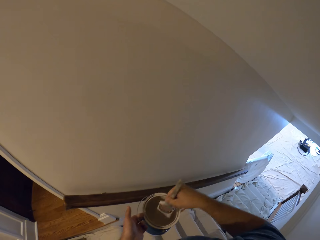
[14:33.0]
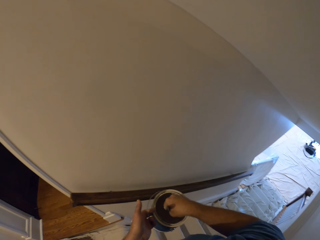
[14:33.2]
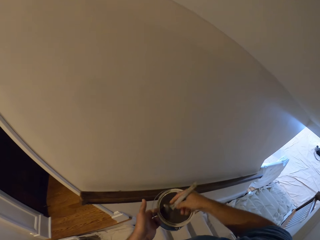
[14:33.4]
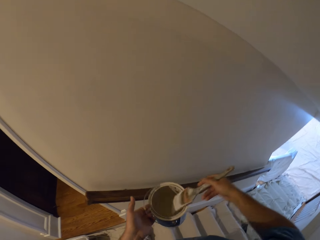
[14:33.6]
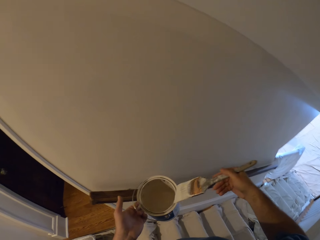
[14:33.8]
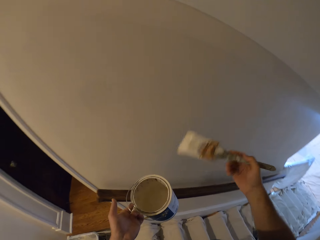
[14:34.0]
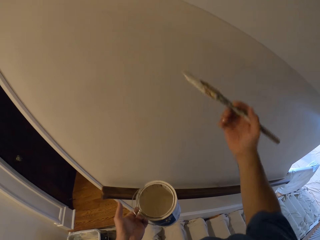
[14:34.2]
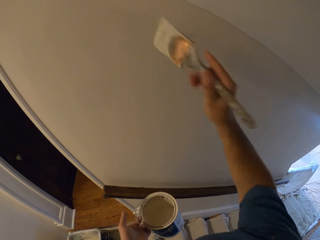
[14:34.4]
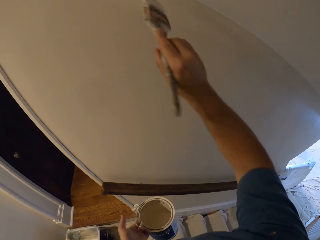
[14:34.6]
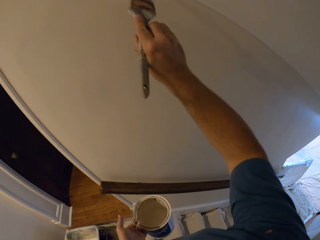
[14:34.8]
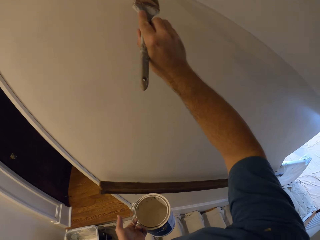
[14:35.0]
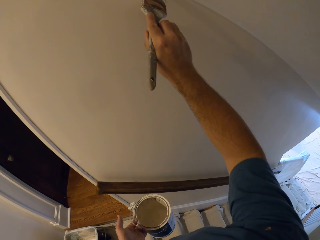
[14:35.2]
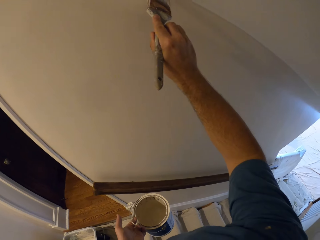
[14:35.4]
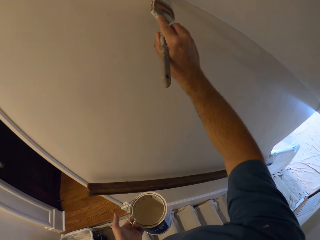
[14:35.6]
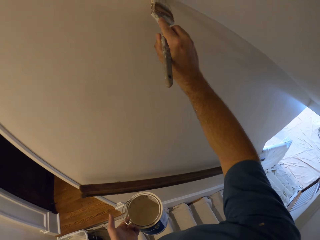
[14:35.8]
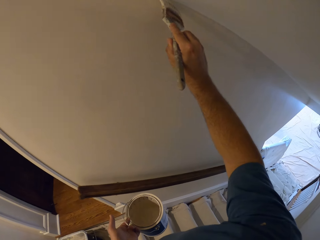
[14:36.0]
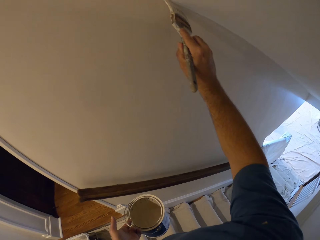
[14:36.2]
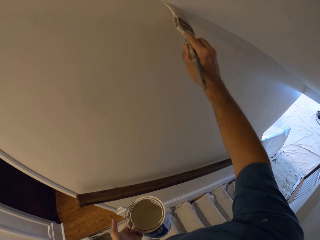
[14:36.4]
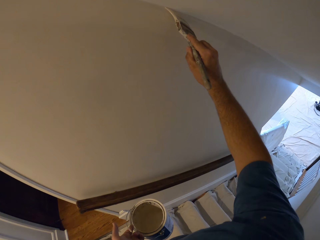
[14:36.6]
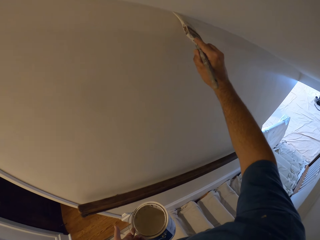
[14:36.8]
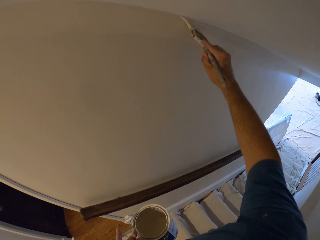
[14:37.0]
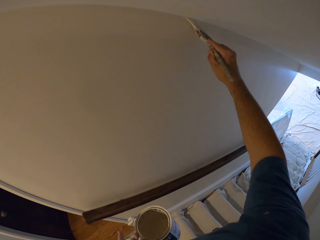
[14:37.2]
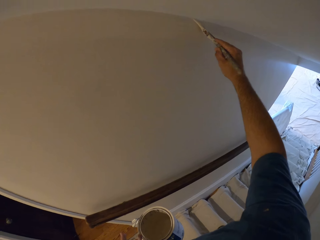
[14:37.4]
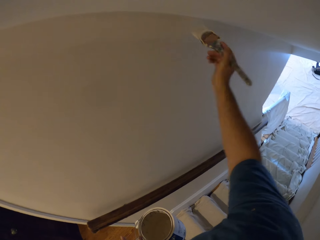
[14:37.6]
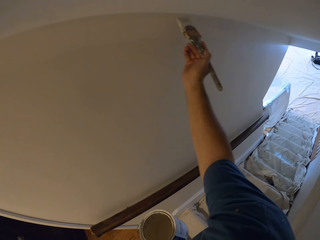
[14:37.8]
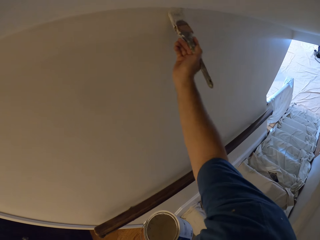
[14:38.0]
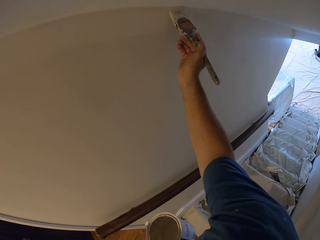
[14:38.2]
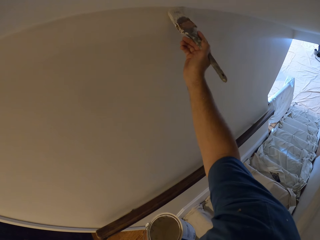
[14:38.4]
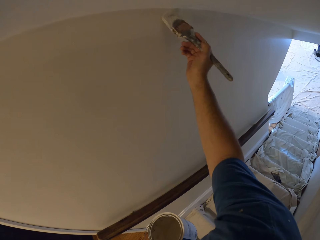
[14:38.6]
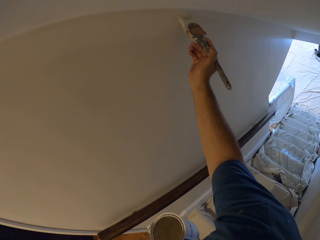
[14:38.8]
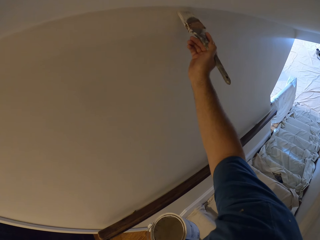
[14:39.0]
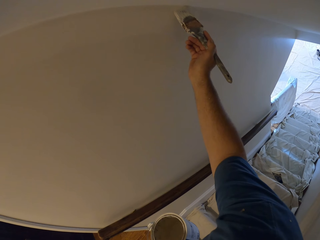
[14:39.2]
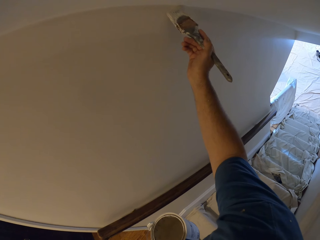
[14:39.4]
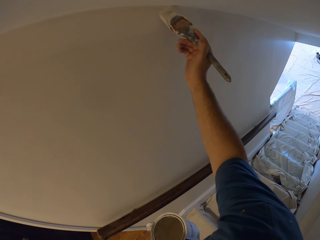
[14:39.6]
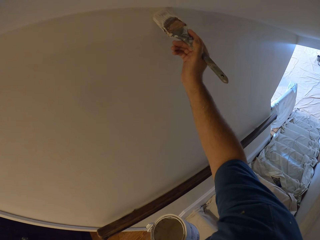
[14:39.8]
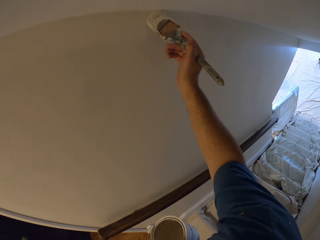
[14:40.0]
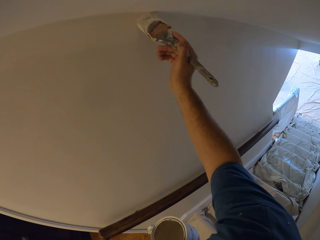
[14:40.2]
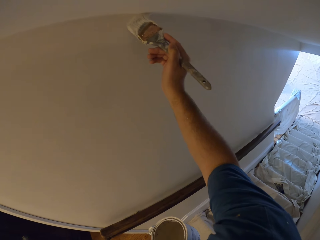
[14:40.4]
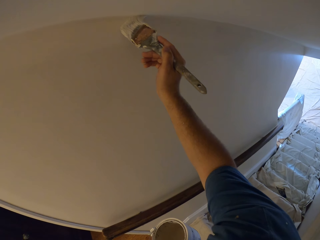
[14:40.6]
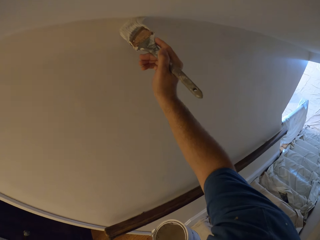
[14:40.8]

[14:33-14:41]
The camera wearer dips the paint brush in the bucket of paint and rubs the brush on the edges of the bucket. They continue to paint the wall.

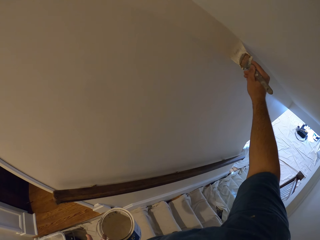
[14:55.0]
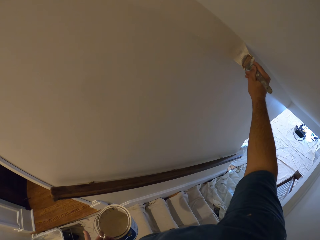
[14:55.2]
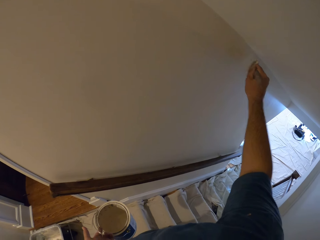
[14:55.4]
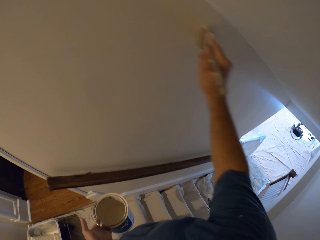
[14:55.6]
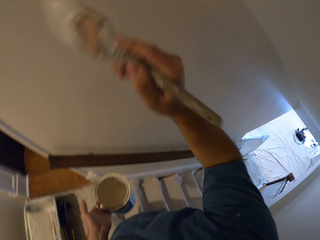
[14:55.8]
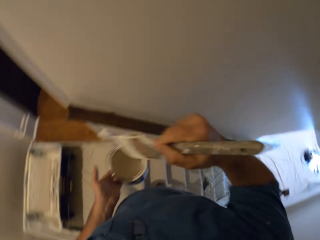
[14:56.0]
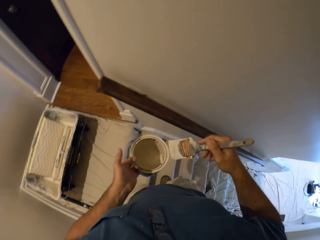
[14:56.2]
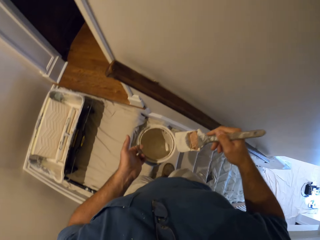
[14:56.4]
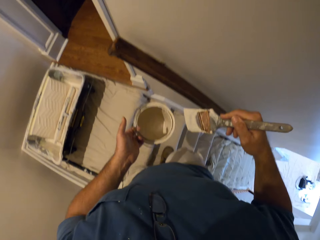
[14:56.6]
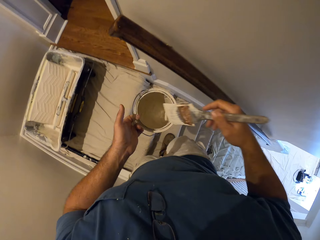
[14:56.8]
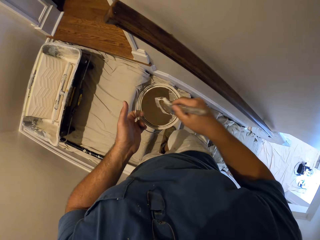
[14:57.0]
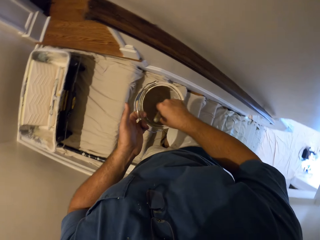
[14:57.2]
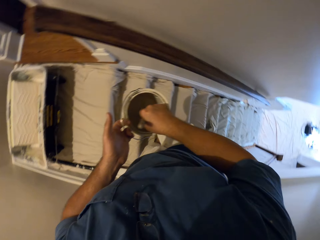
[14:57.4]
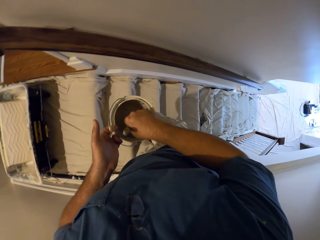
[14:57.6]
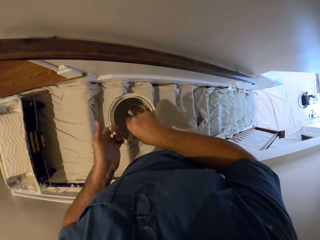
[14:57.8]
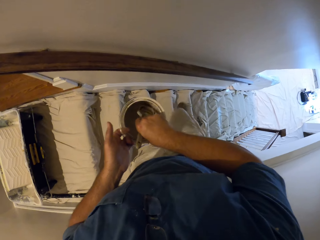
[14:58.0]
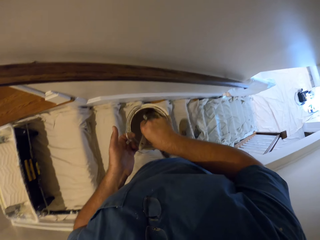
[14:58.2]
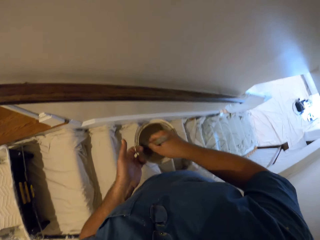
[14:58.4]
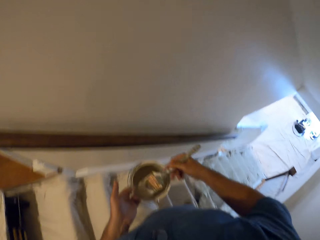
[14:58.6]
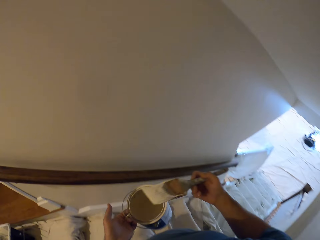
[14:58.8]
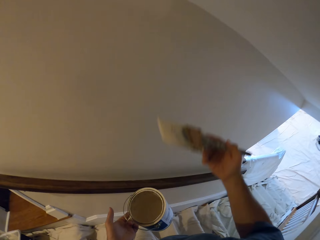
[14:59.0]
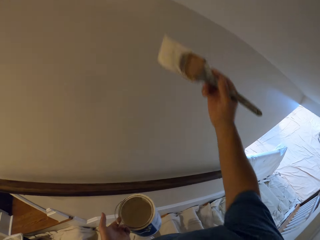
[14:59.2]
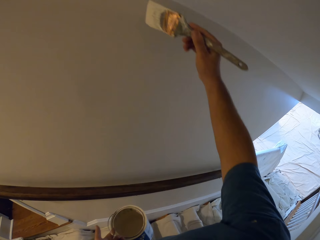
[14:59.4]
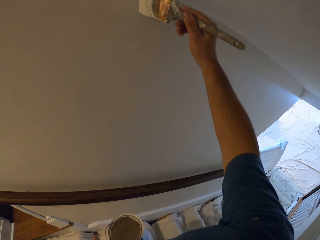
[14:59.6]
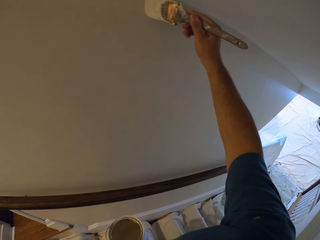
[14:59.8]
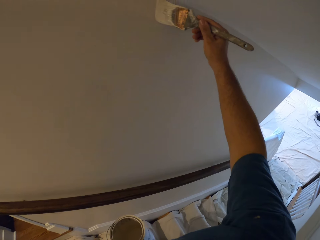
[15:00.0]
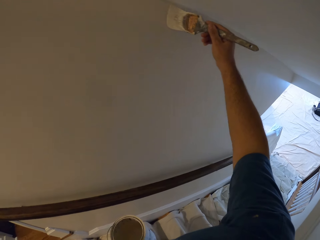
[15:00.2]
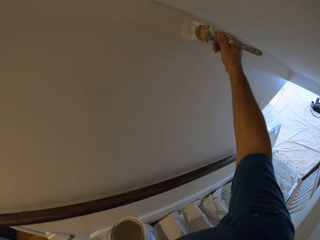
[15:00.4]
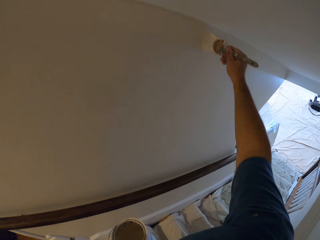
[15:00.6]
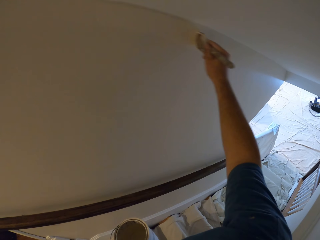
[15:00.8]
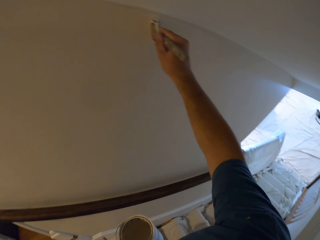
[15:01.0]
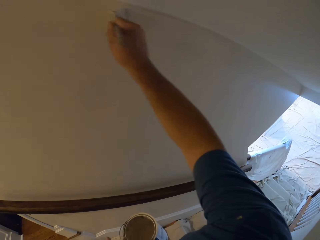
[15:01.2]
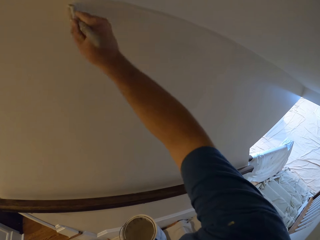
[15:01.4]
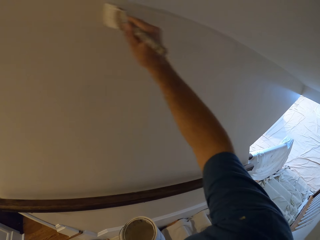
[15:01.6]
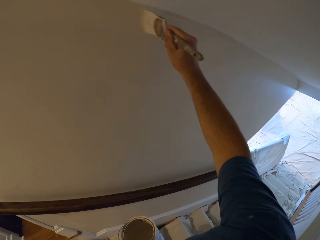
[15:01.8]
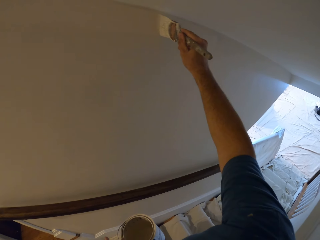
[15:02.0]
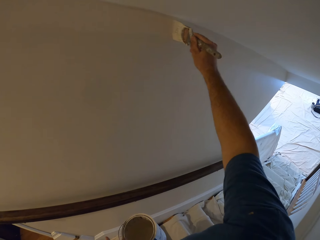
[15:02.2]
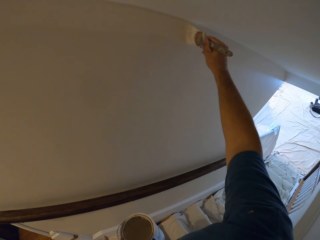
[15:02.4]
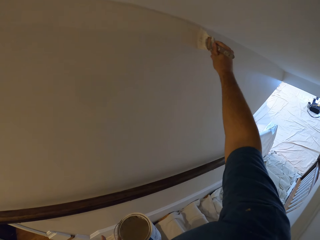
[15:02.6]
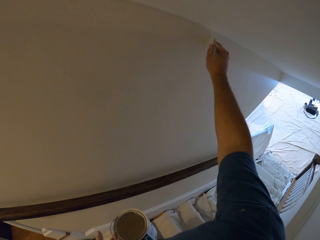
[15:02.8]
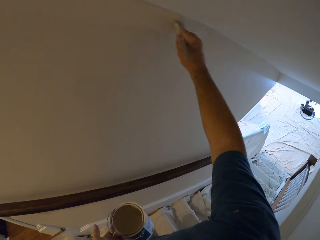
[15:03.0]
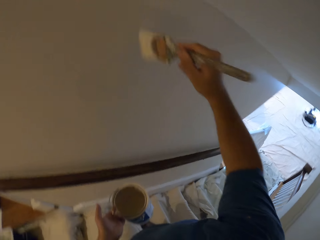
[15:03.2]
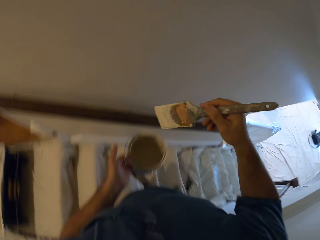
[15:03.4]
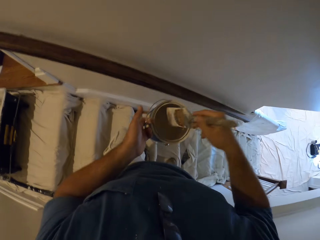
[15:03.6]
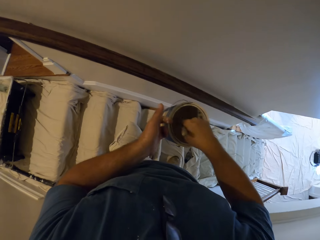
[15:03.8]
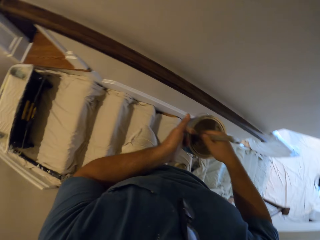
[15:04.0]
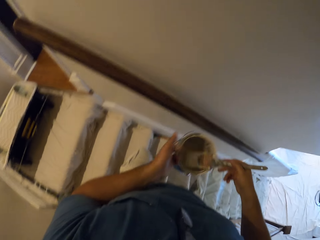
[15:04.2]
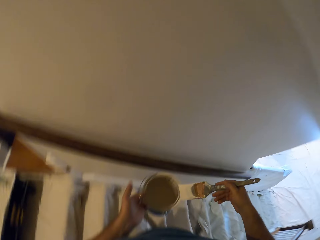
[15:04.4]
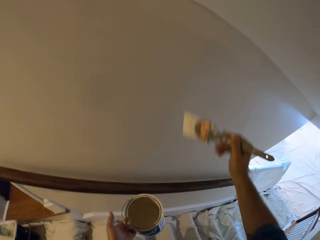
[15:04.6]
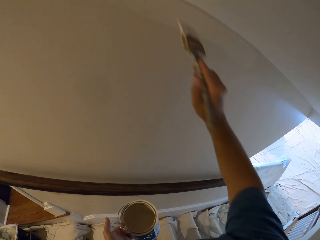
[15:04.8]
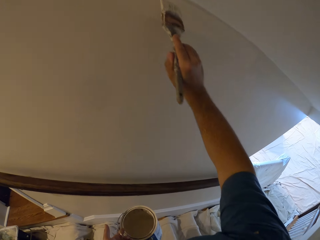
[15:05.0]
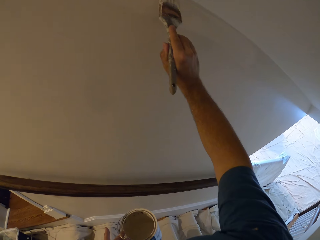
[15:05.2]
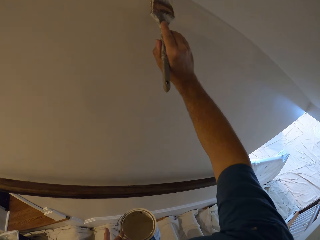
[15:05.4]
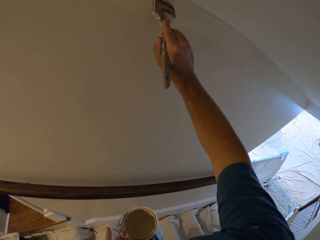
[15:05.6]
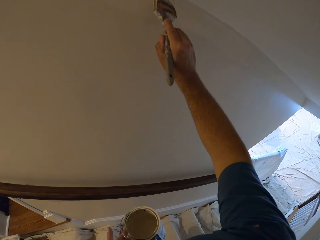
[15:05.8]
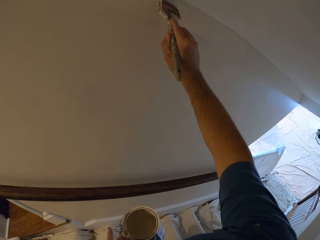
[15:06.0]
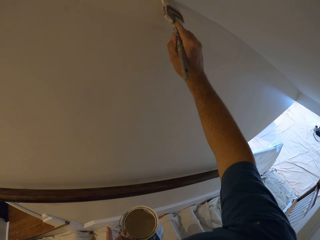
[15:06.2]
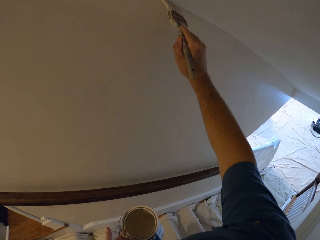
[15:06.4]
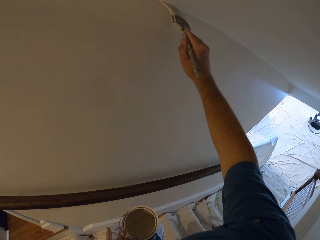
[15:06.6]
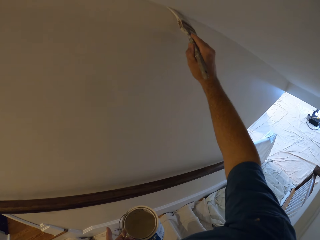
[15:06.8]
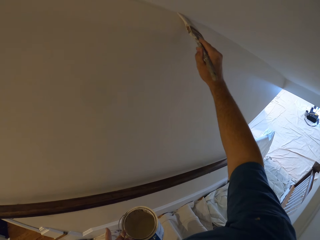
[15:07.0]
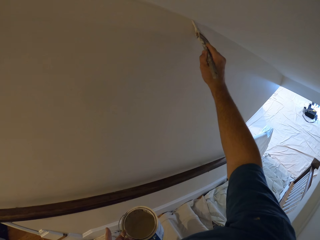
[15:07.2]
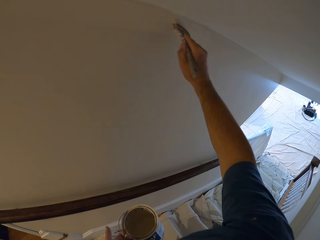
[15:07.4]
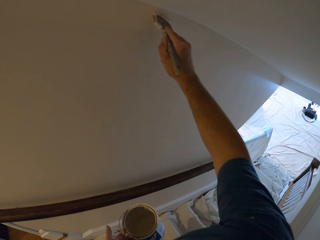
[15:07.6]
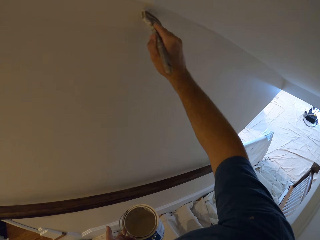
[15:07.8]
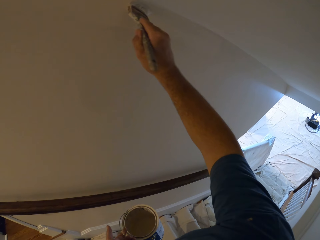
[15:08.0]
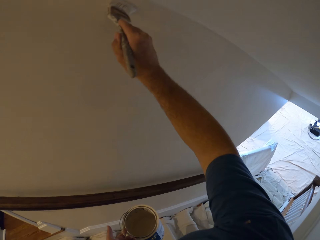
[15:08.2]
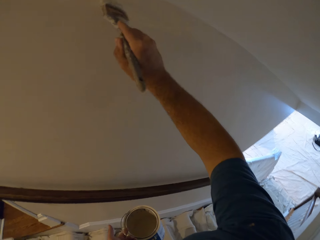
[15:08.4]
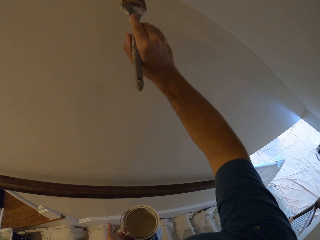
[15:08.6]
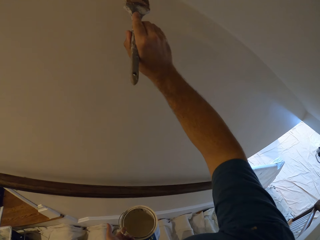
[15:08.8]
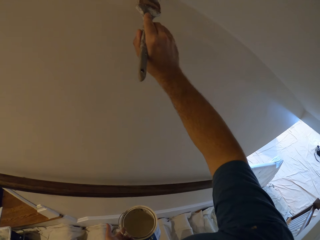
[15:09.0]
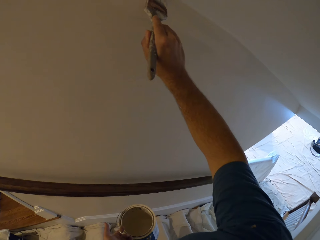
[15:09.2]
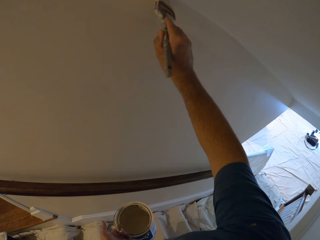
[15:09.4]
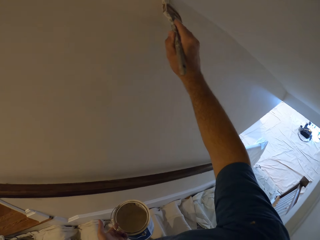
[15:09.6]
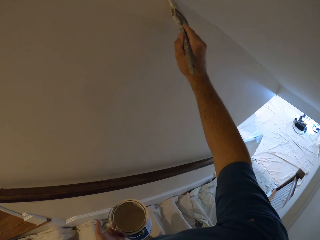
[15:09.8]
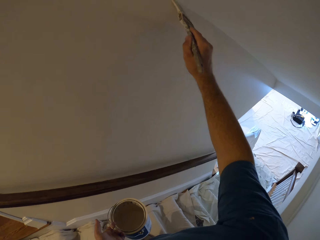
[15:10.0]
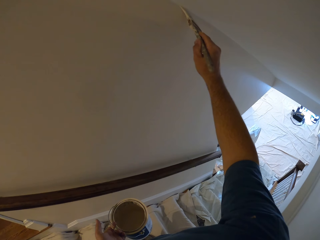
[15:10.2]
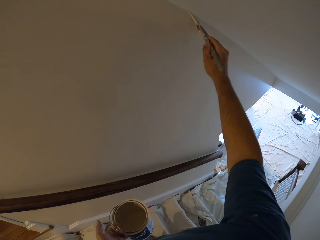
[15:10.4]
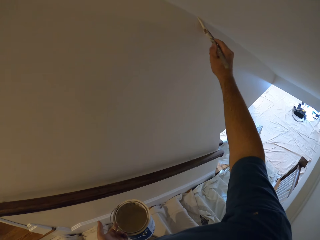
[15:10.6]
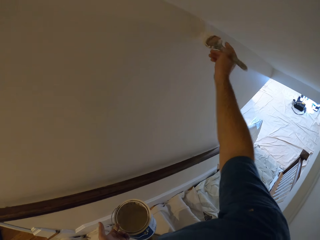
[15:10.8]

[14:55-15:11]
The camera wearer dips the paint brush in the bucket of paint. They climb down the stairs. They continue to paint the wall. They dip the paint brush in the bucket of paint and rub the brush on the edges of the bucket. They continue to paint the wall.
